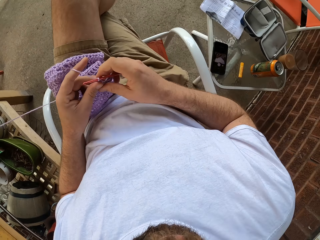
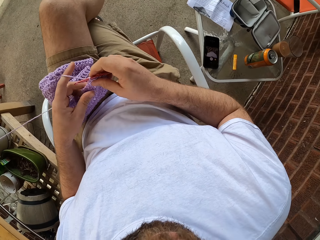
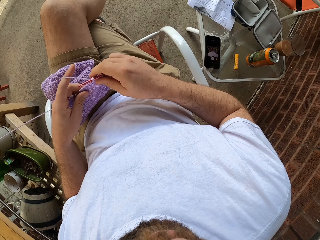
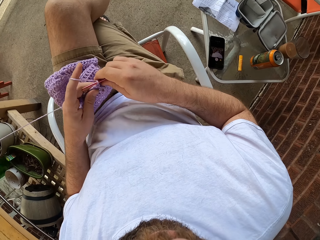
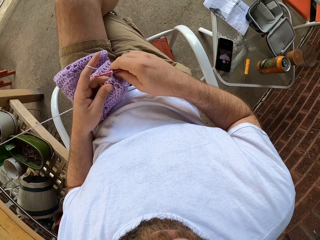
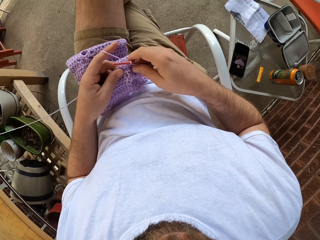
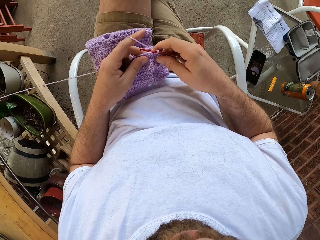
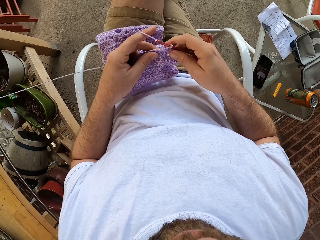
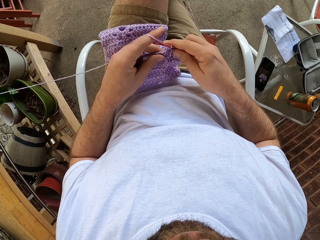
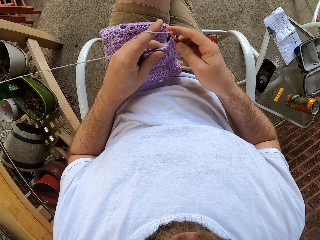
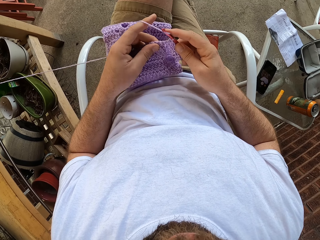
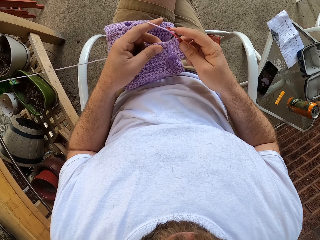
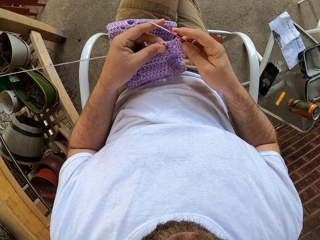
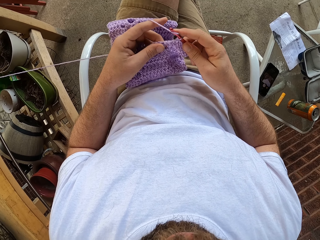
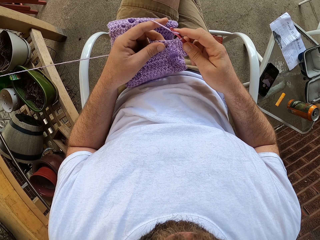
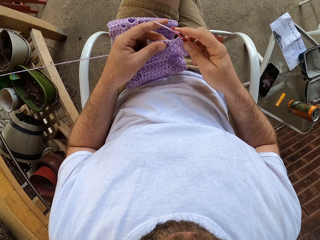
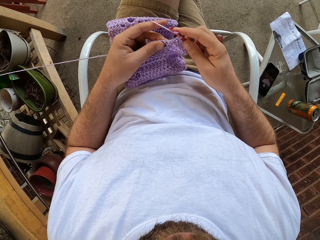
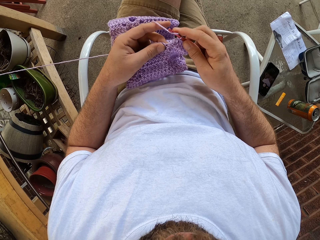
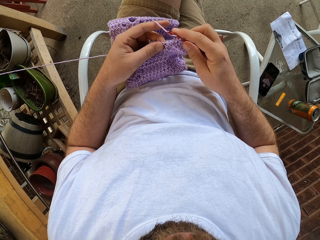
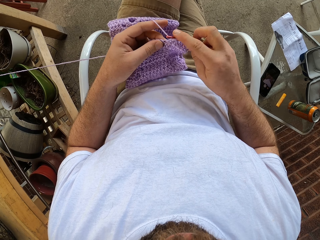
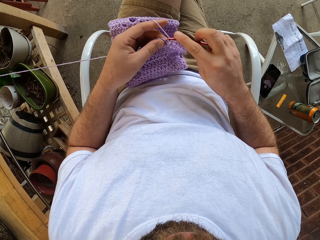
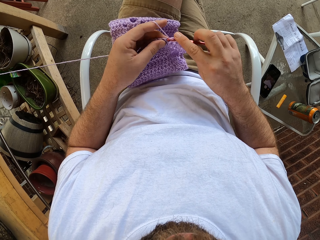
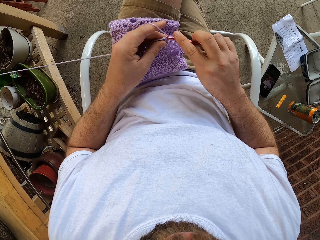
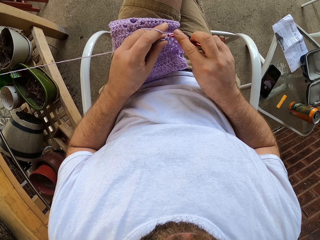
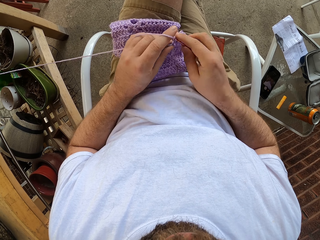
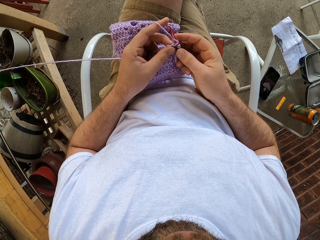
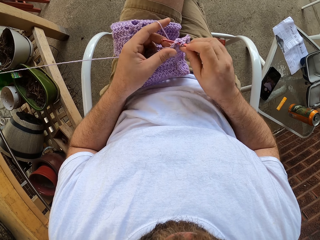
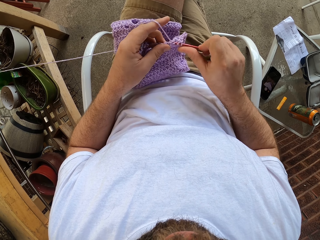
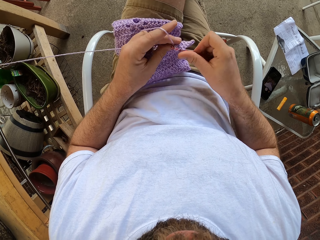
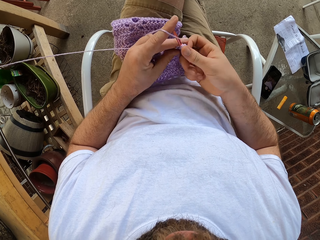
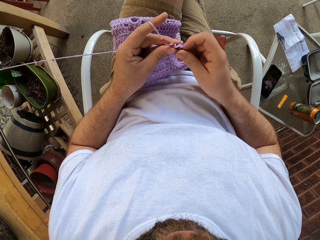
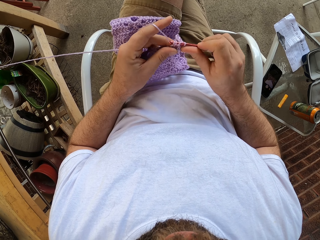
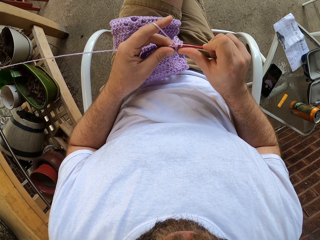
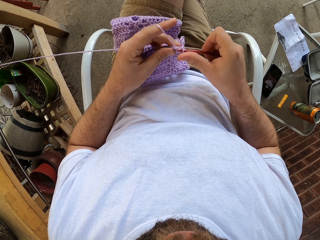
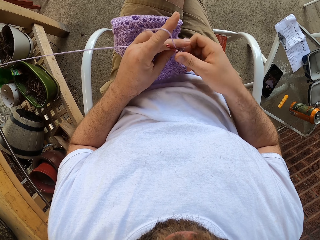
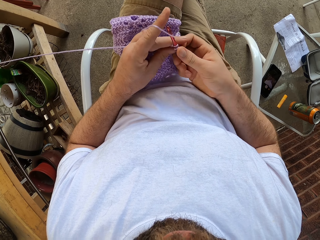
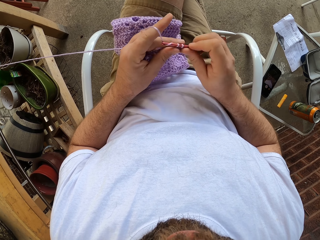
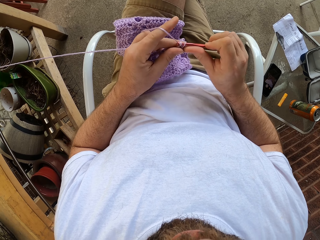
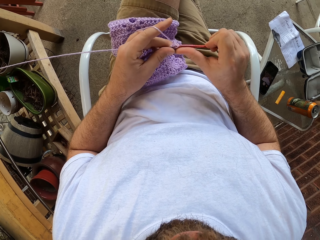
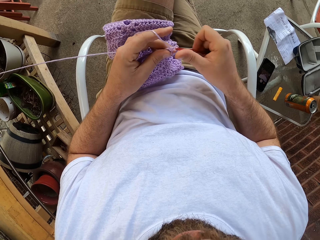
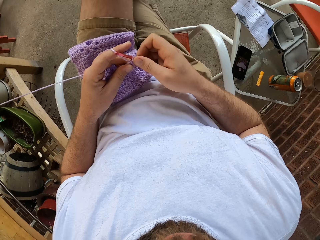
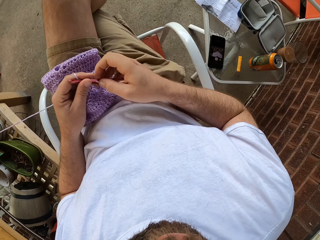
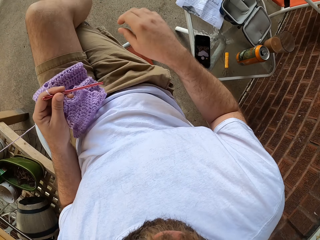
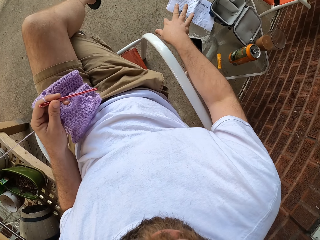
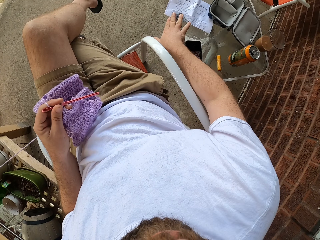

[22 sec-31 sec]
The camera wearer checks the fabric. They continue to knit.

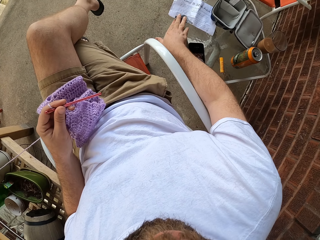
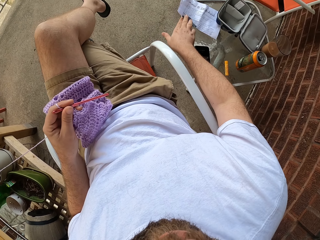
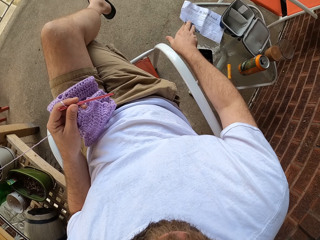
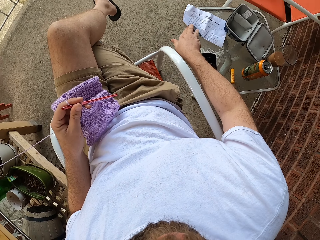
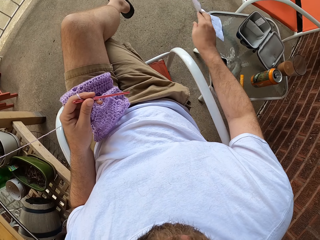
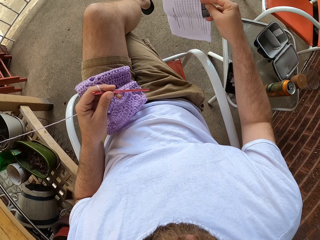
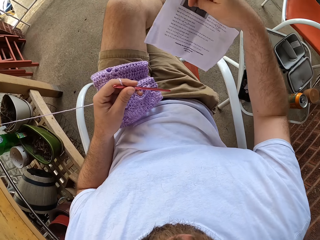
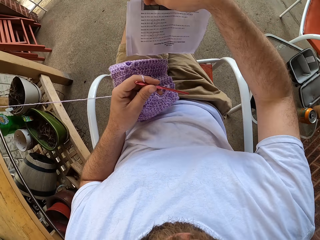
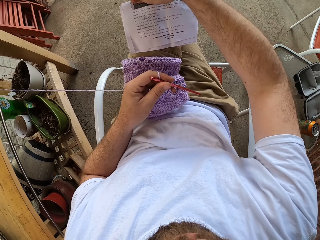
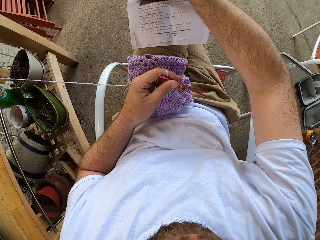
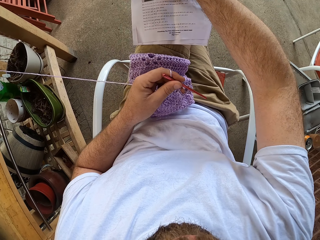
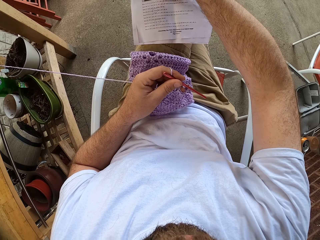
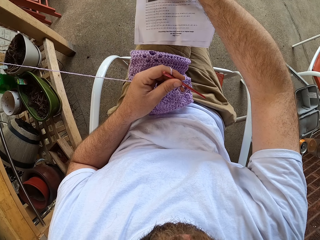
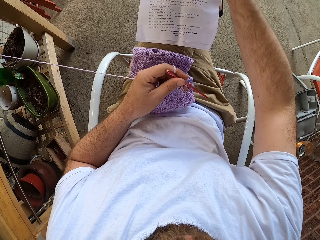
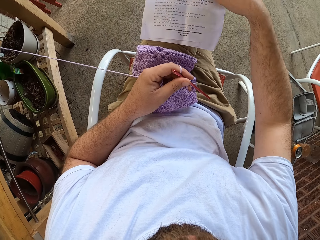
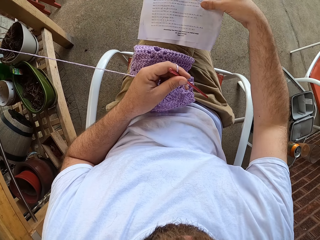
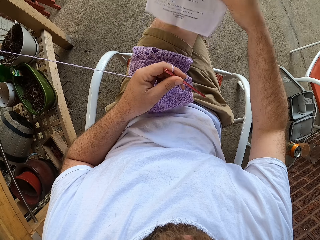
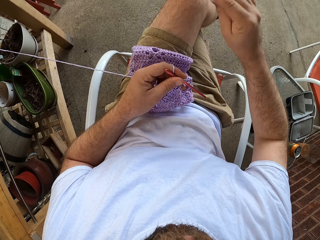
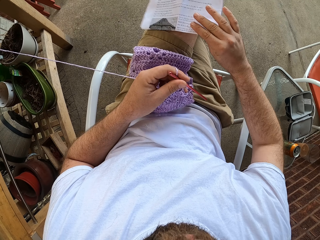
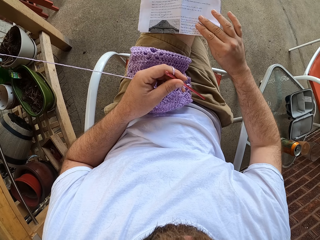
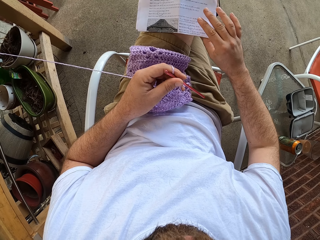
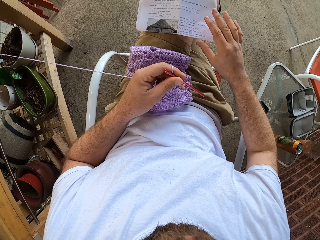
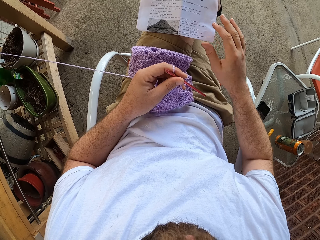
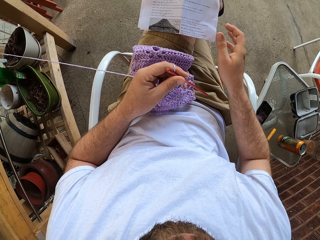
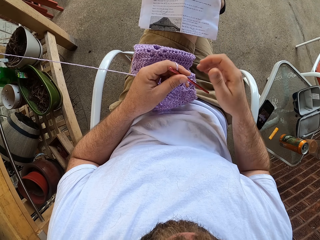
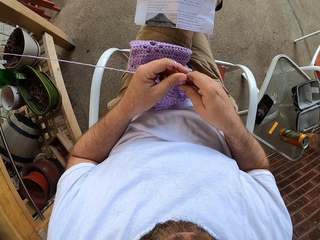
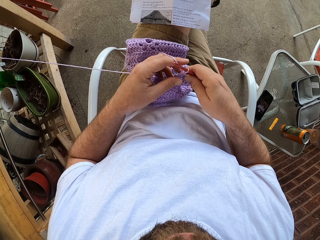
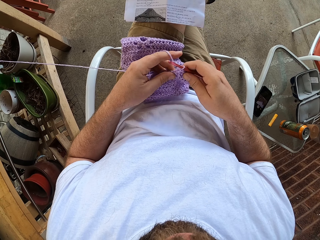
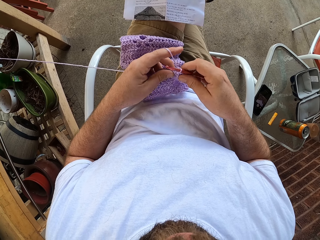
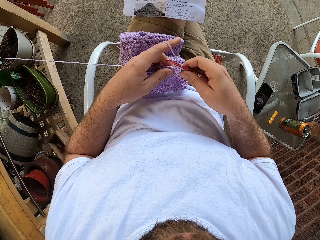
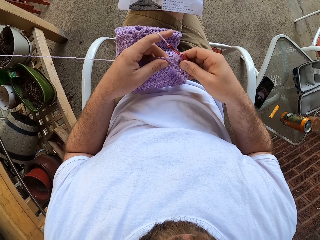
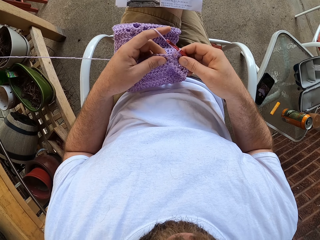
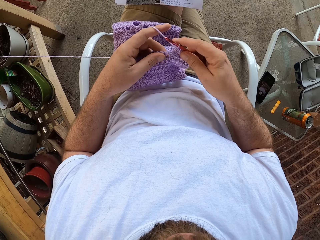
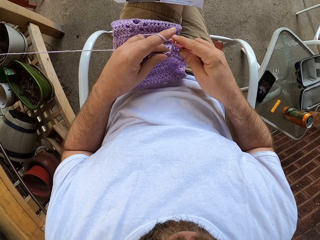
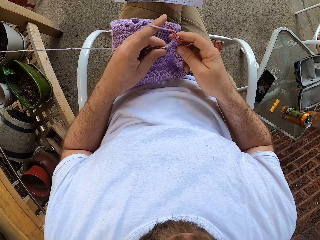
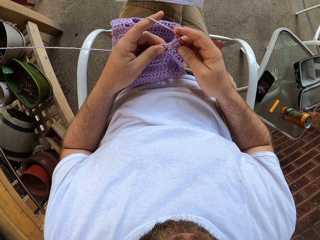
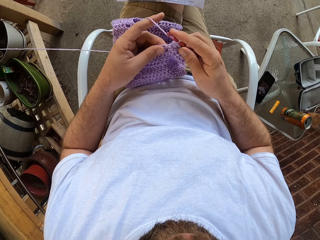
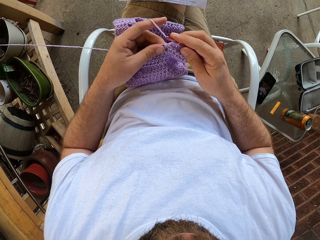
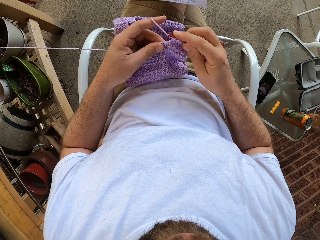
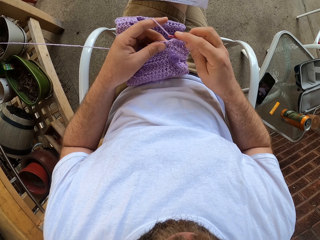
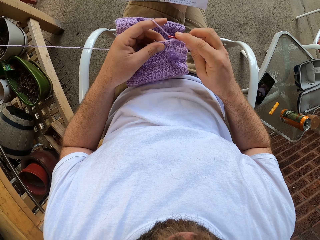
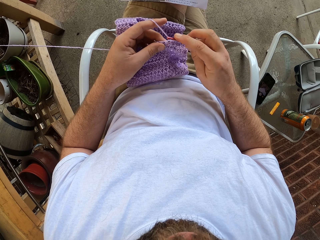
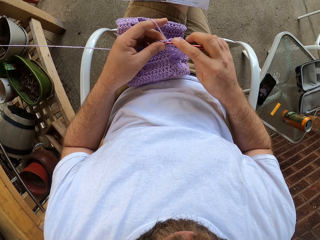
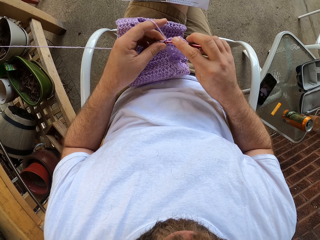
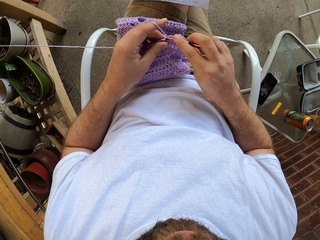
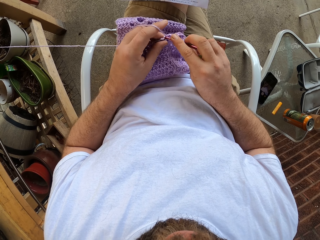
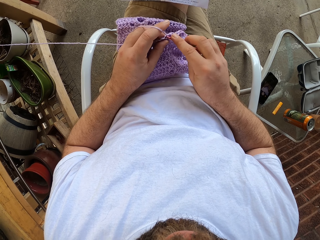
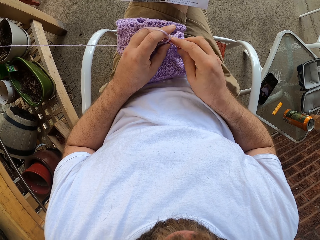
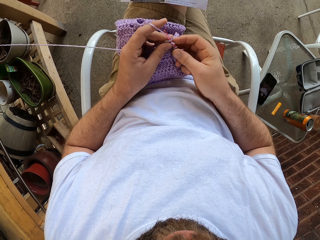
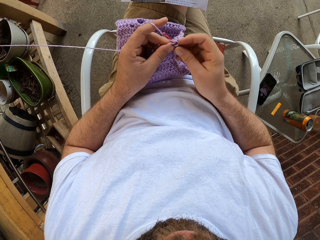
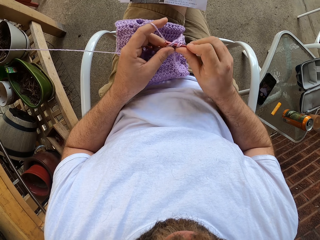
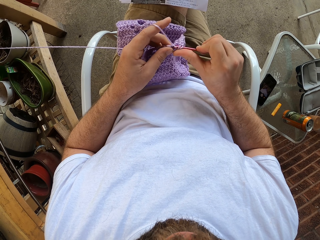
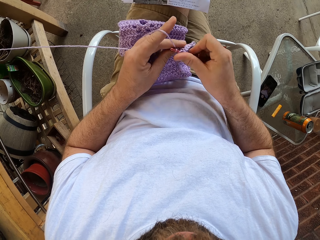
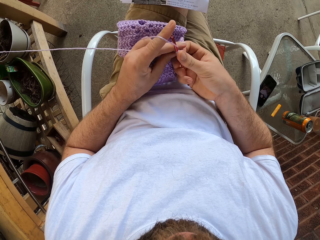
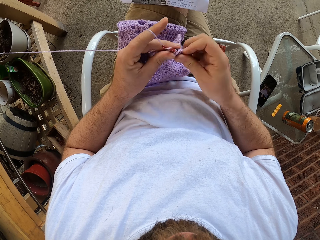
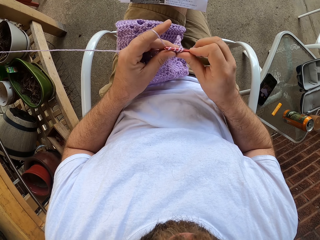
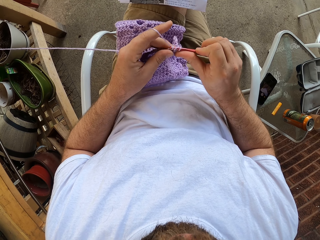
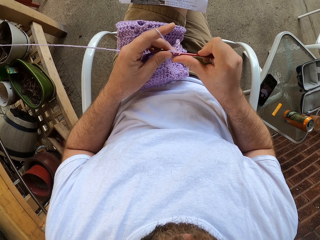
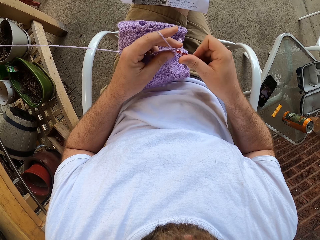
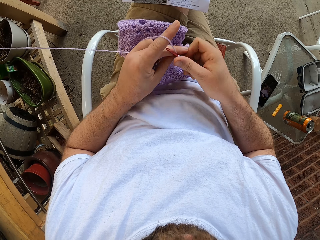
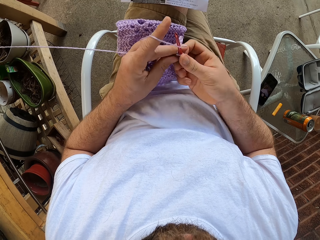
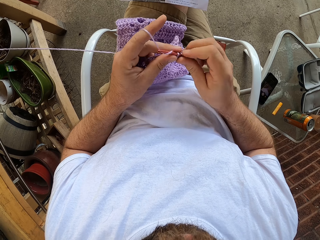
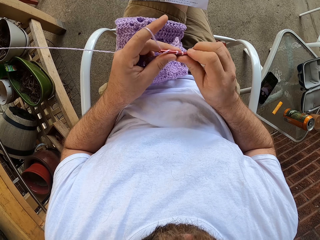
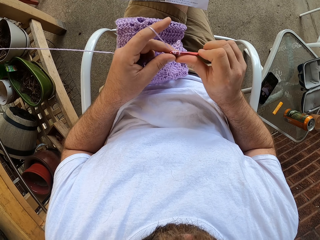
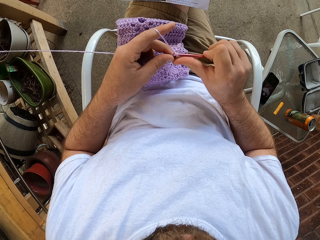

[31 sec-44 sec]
The camera wearer picks up a paper or note paper from a table with his right hand. He places the paper on his leg with his right hand. He reads the note paper. He turns over the paper with his right hand and leaves the paper on his leg. He knits the yarn into a knitted garment with the knitting pin.
